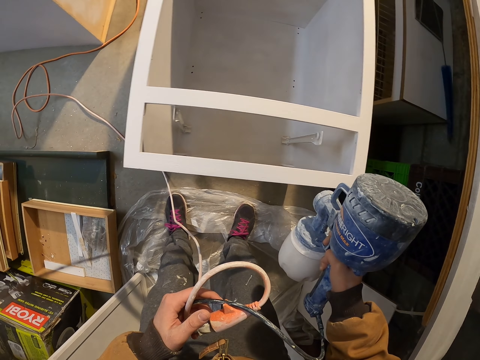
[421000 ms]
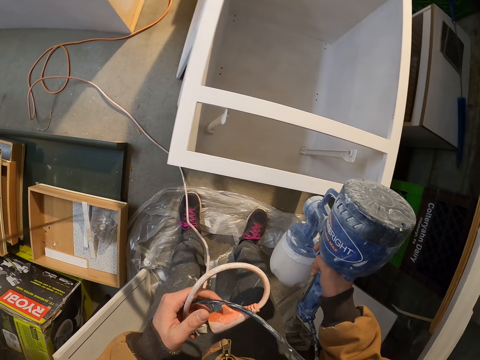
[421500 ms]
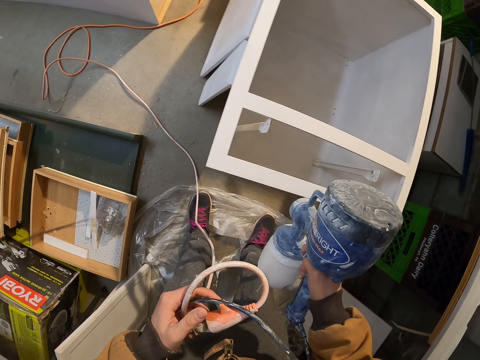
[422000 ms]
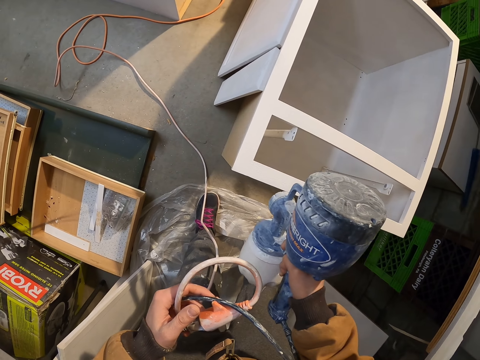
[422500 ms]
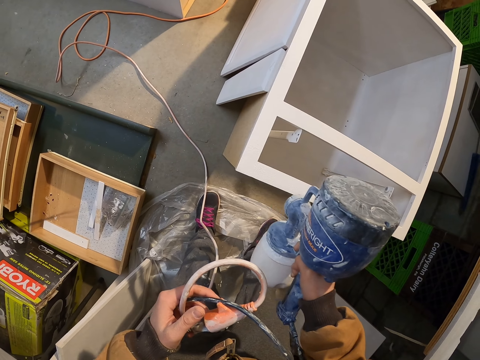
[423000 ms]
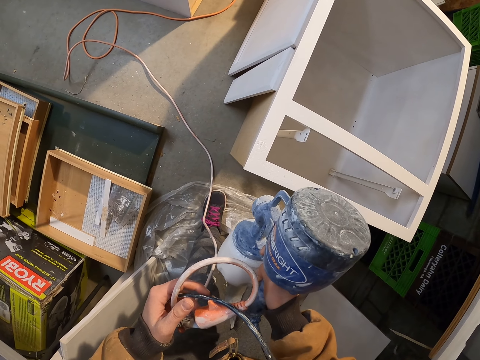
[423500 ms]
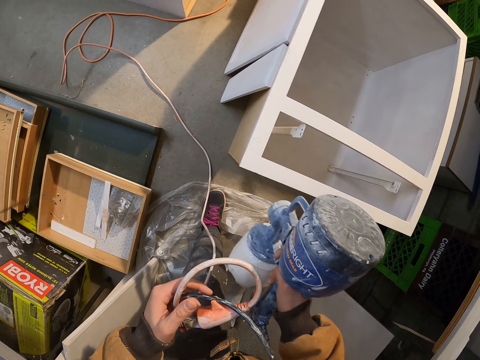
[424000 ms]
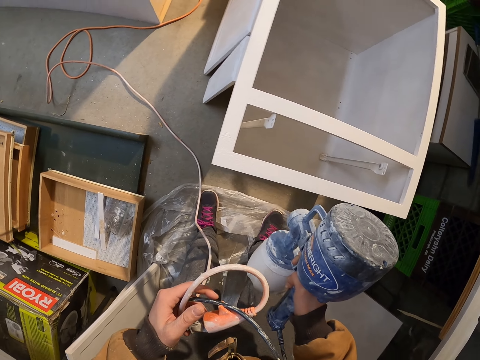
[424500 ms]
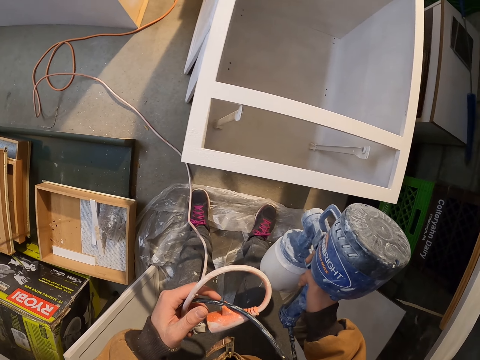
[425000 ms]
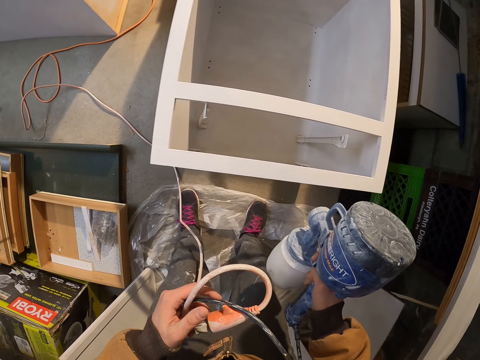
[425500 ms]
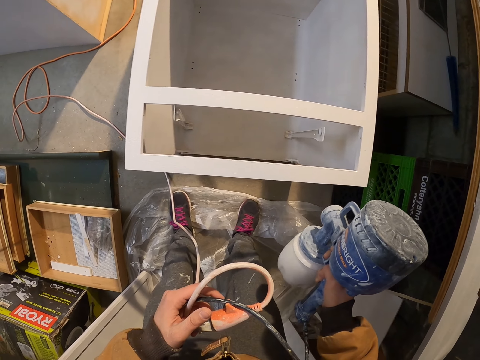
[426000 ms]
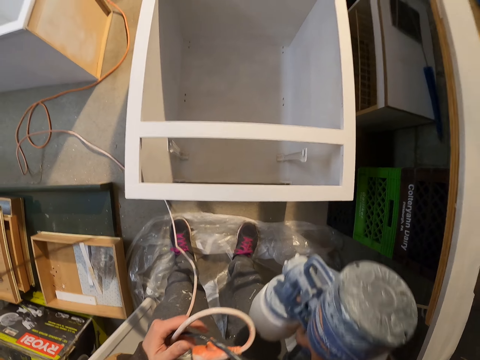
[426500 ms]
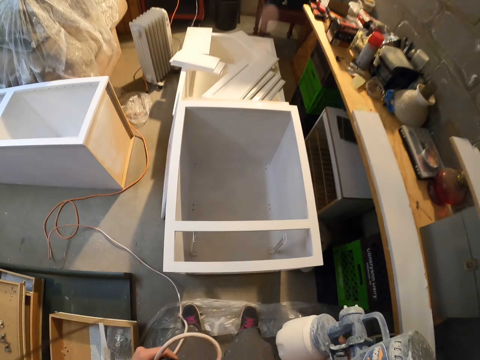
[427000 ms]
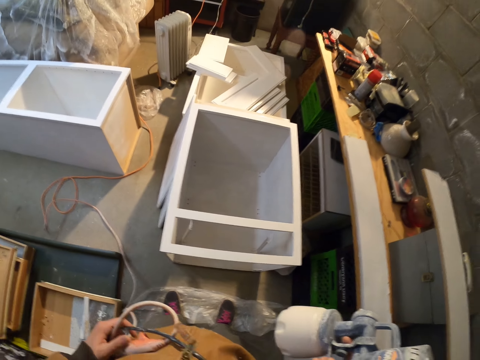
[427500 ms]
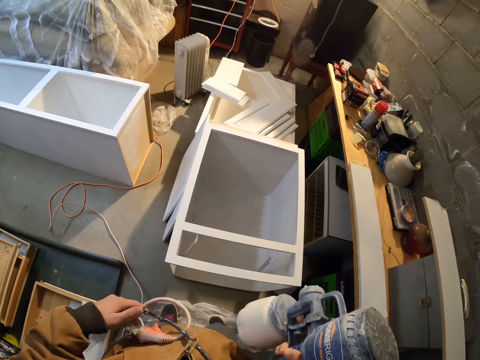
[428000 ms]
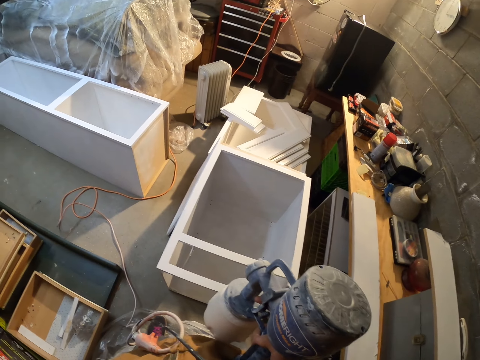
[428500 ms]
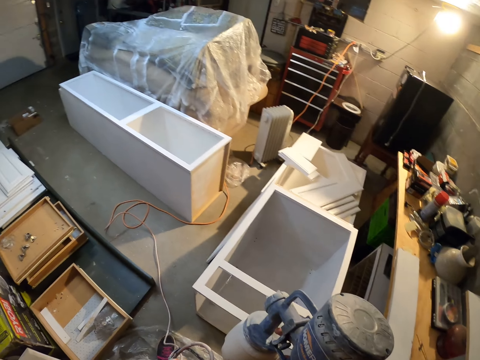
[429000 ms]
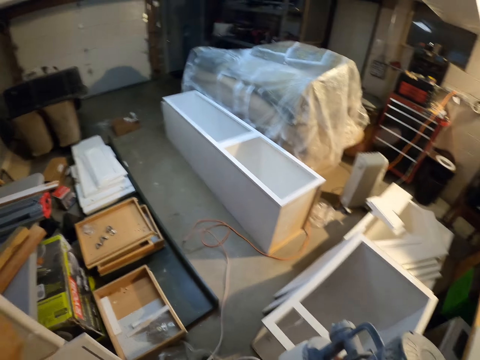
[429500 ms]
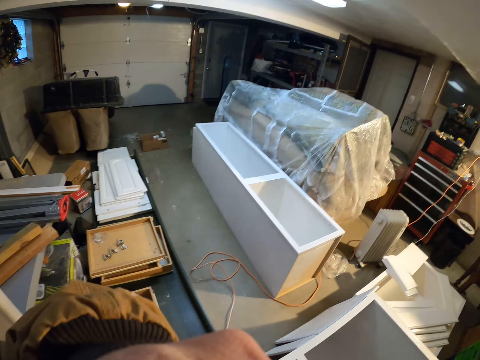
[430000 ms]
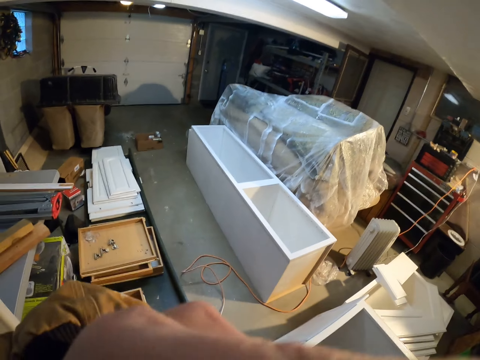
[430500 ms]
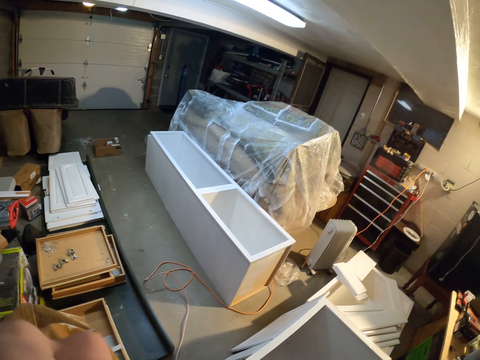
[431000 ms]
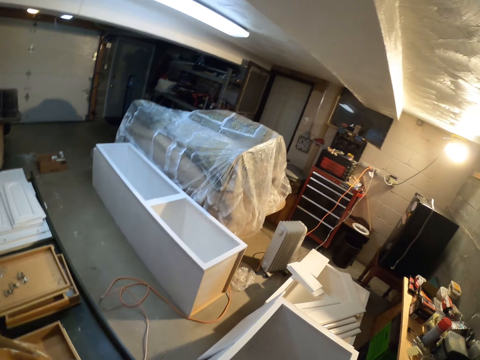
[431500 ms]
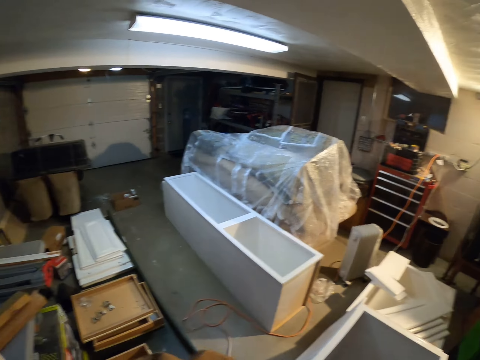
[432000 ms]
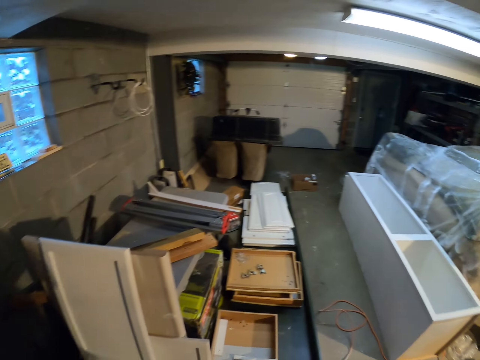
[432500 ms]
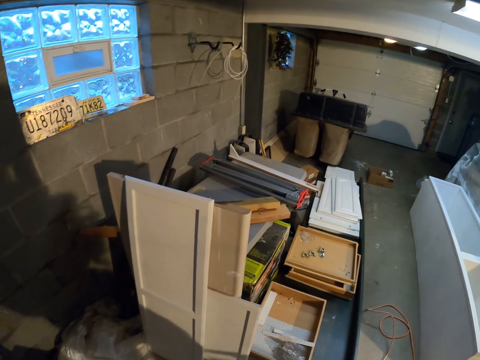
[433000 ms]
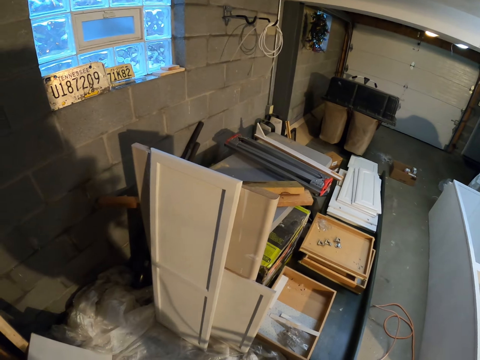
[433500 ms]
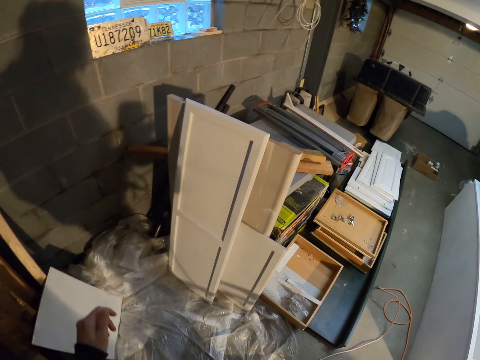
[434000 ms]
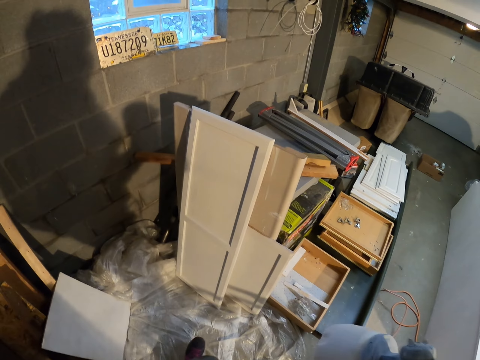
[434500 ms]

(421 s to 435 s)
The camera wearer stares at the cabinet drawers. They look around. They unhand the paint sprayer cable. They fix the camera. They look around.

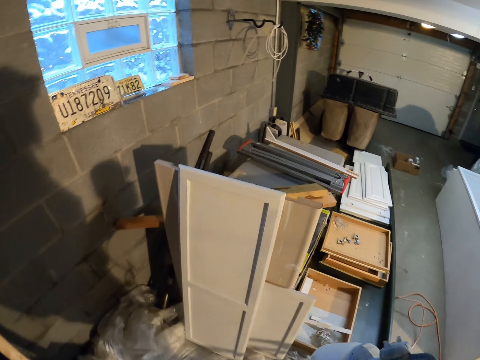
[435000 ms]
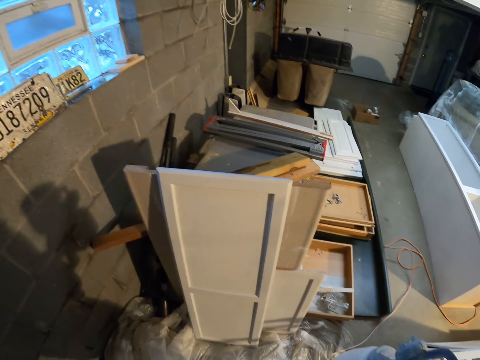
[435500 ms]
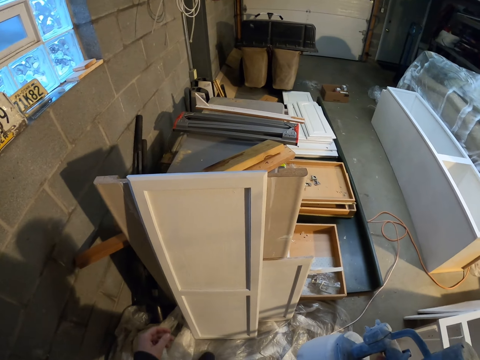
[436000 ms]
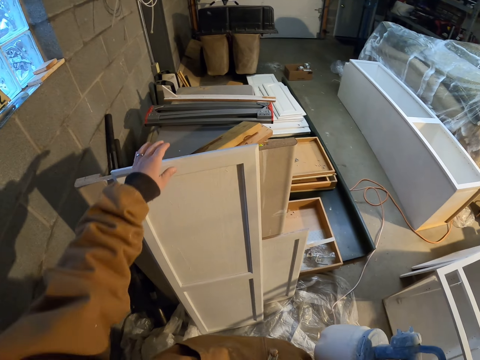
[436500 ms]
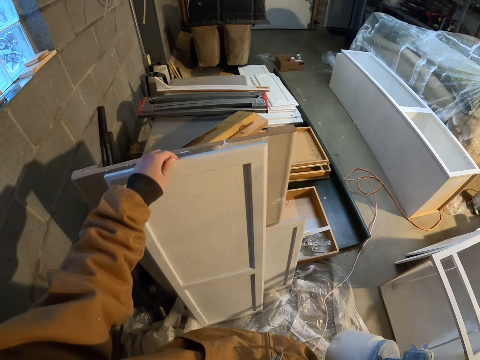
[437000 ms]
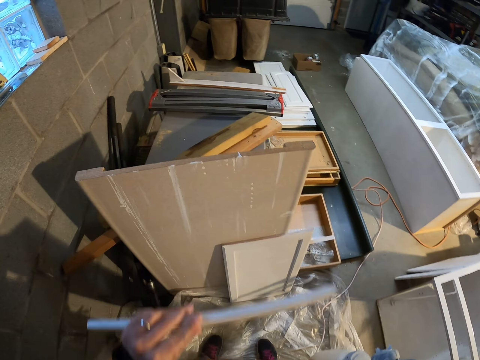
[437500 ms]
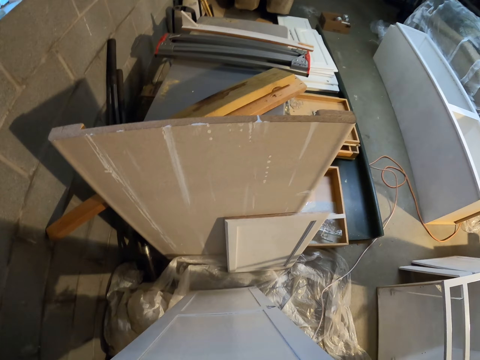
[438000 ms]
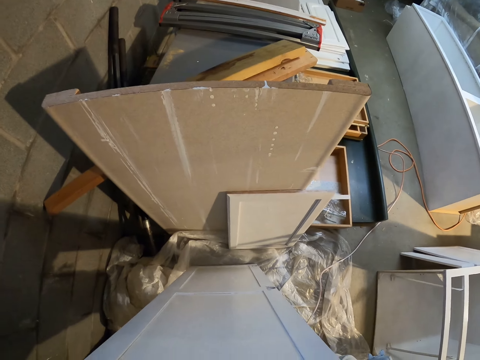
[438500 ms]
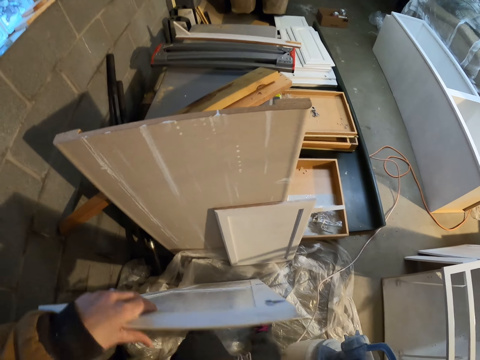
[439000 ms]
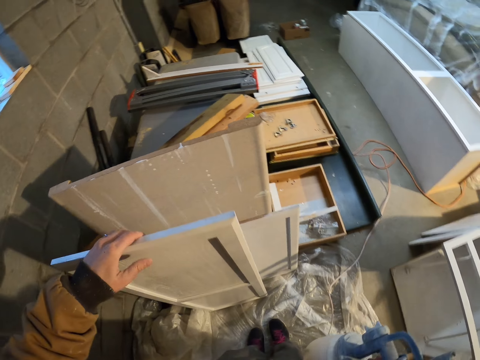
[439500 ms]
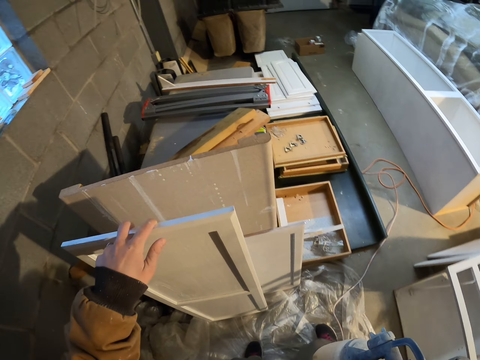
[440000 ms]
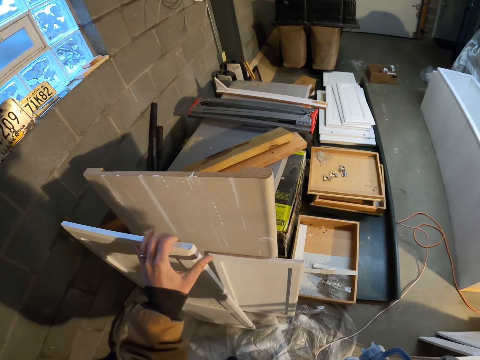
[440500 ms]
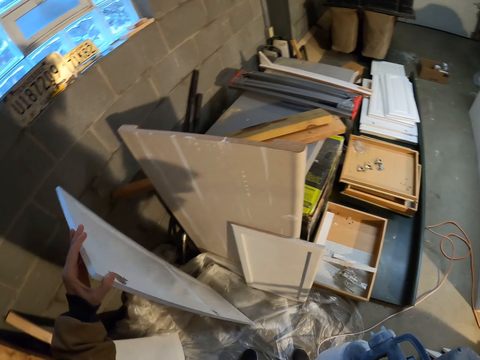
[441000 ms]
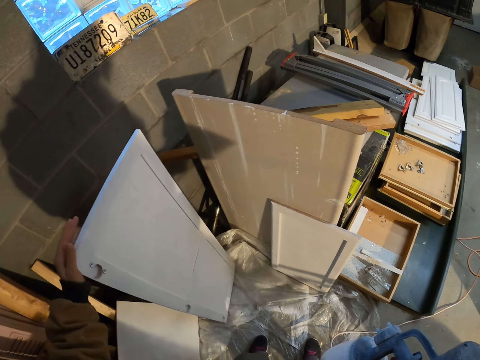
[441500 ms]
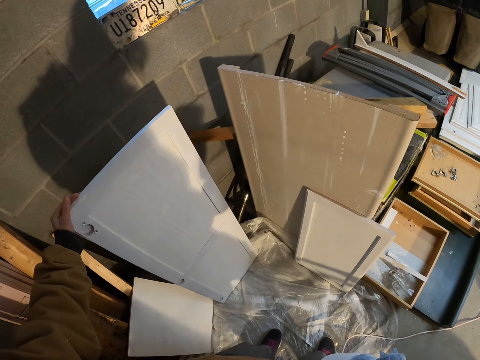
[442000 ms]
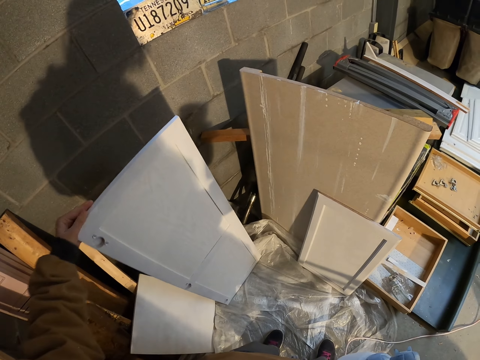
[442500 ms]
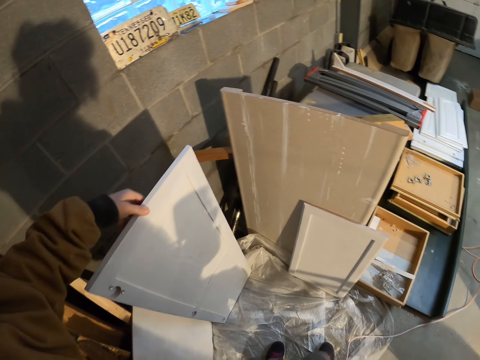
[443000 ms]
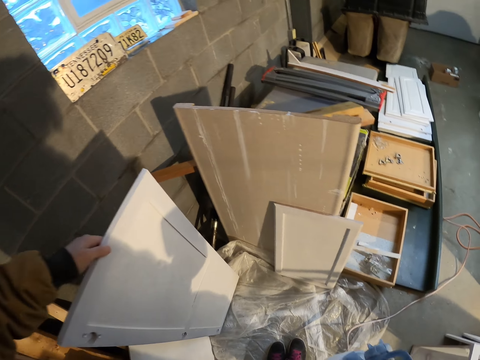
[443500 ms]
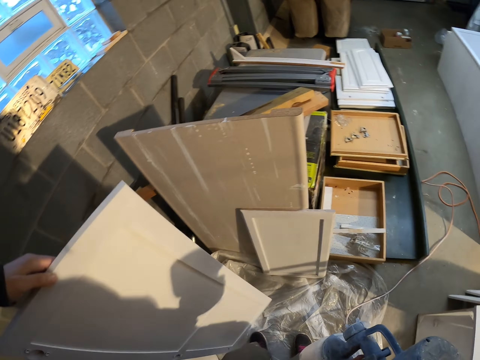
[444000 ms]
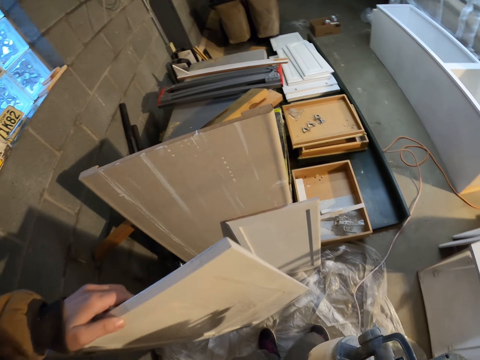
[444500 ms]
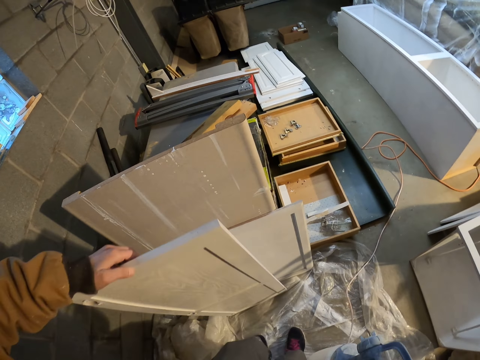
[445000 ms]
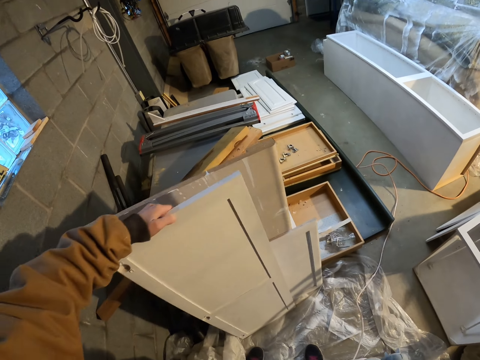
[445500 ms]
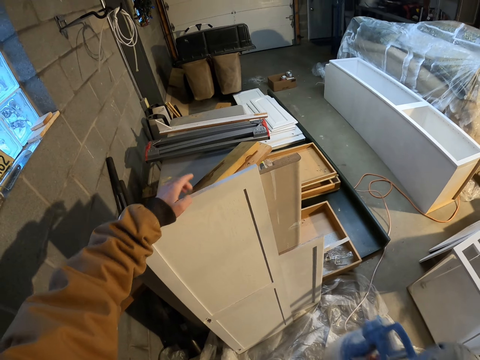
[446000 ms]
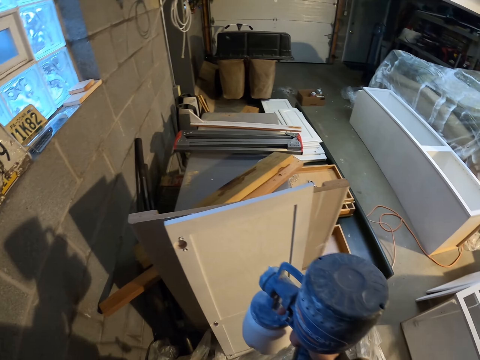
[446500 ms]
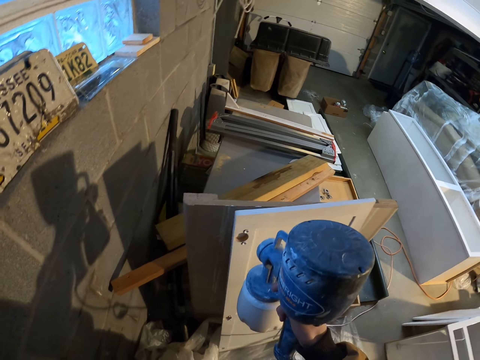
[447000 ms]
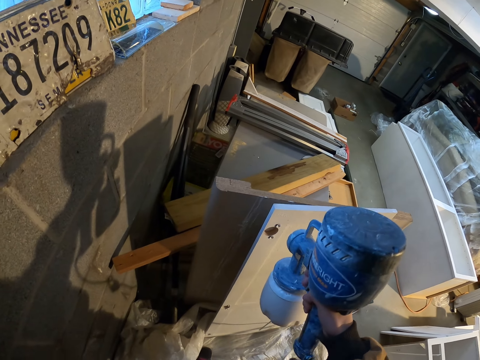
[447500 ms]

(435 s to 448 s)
The camera wearer picks up a cabinet door. They turn something. They stare at the cabinet door. They walk in the room. They turn the cabinet door. They stare at the cabinet door. They lift the cabinet door. They place the cabinet door on the floor. They spray the cabinet door with the paint sprayer.
